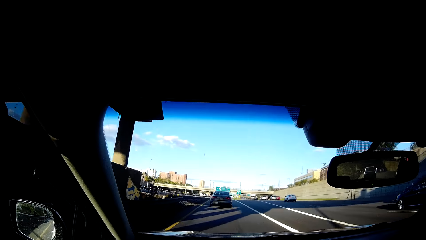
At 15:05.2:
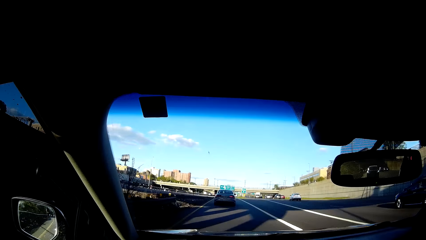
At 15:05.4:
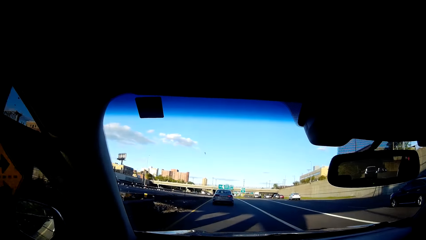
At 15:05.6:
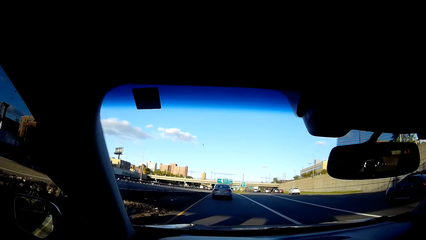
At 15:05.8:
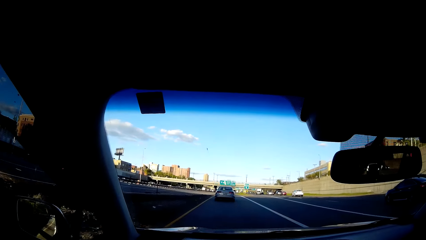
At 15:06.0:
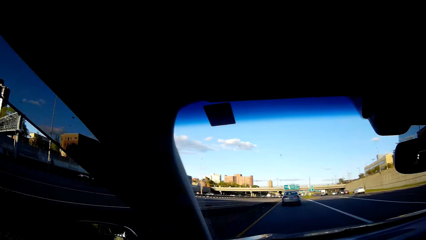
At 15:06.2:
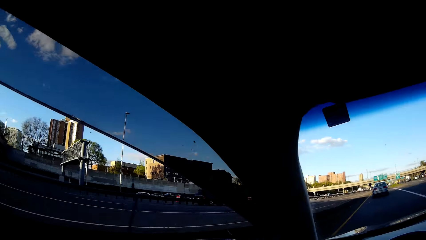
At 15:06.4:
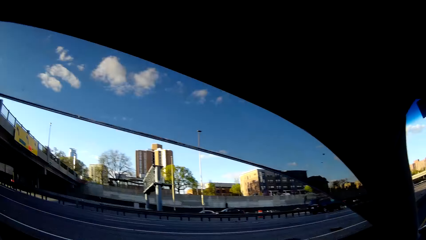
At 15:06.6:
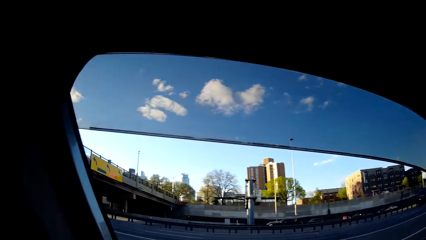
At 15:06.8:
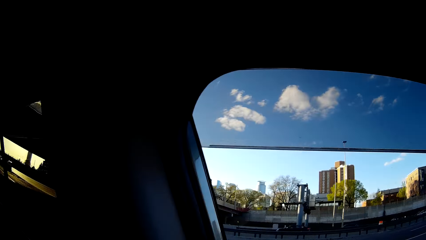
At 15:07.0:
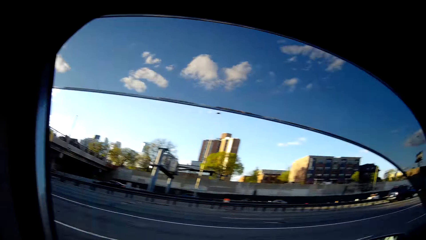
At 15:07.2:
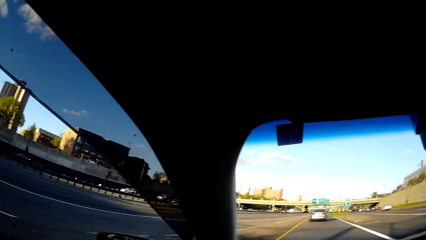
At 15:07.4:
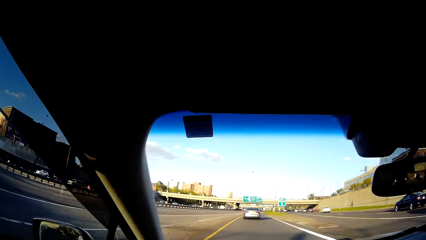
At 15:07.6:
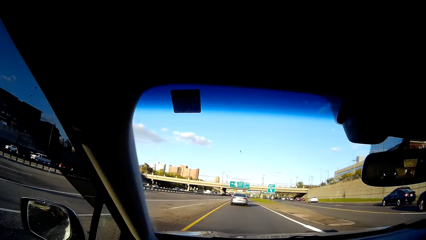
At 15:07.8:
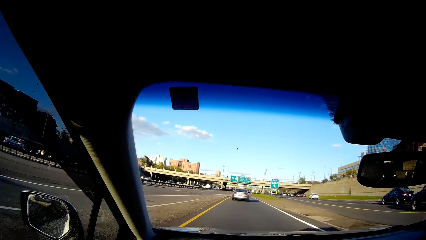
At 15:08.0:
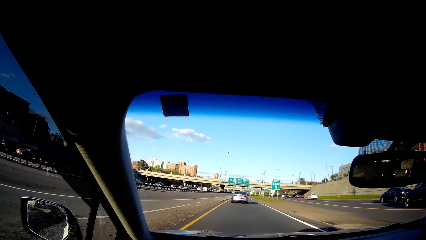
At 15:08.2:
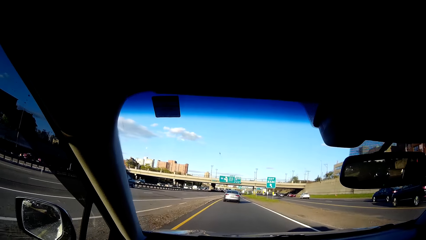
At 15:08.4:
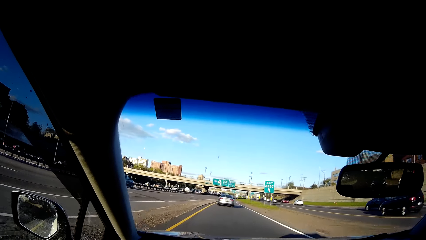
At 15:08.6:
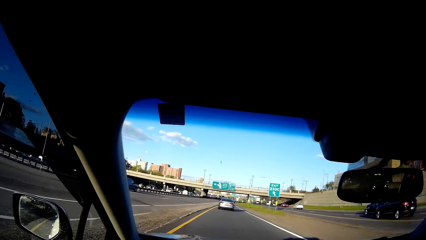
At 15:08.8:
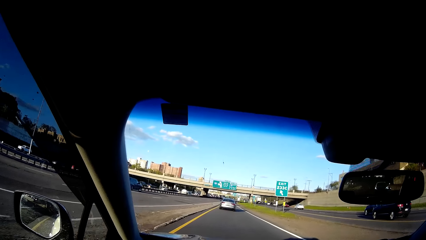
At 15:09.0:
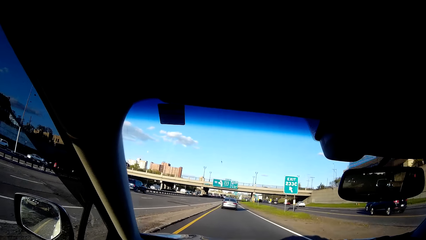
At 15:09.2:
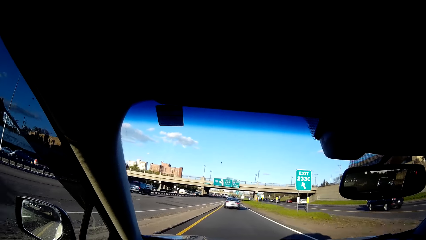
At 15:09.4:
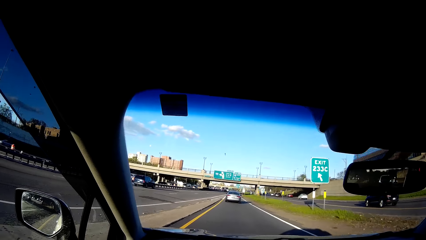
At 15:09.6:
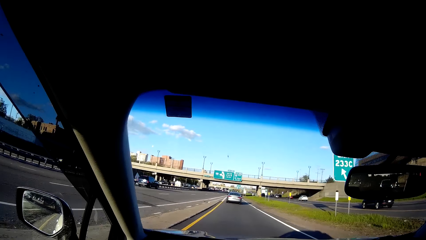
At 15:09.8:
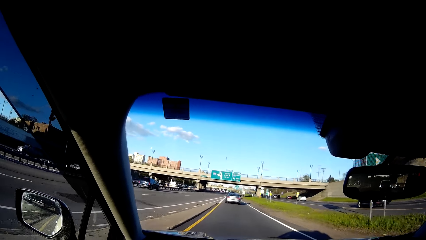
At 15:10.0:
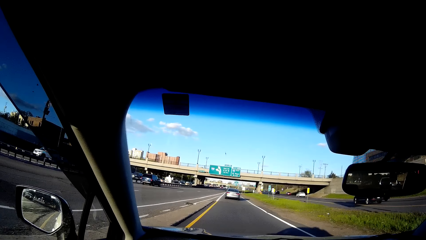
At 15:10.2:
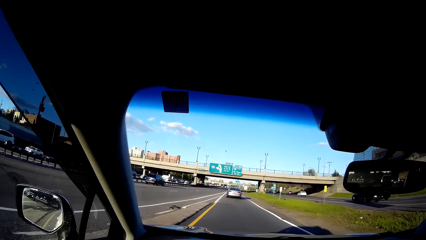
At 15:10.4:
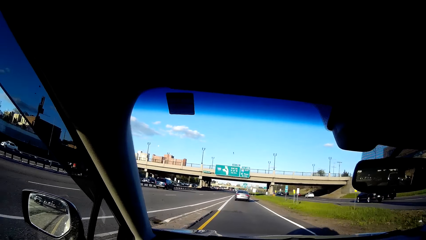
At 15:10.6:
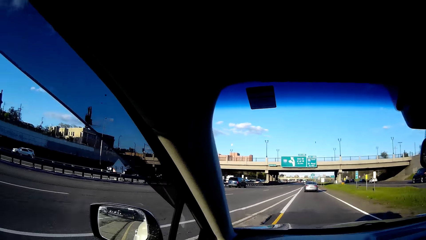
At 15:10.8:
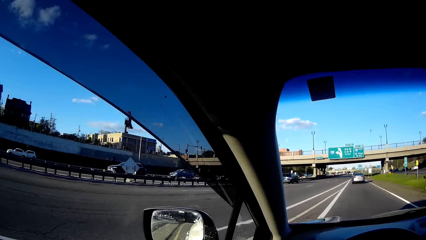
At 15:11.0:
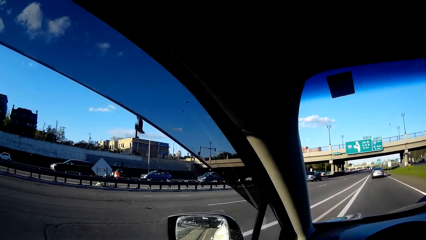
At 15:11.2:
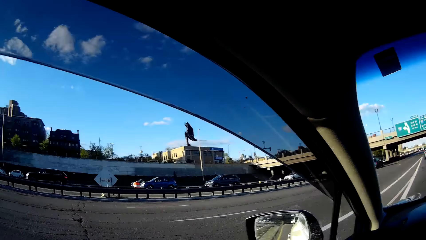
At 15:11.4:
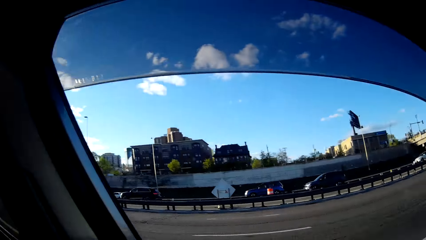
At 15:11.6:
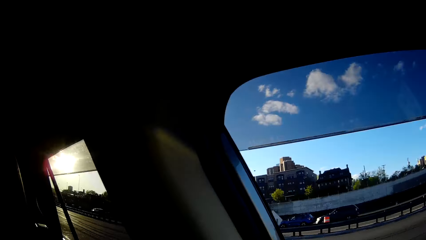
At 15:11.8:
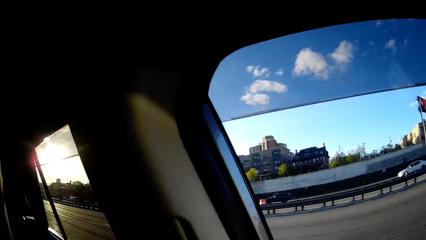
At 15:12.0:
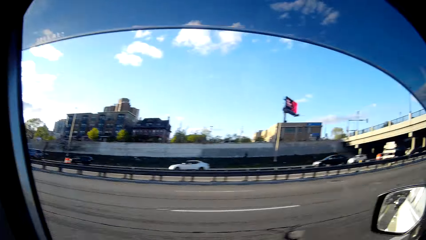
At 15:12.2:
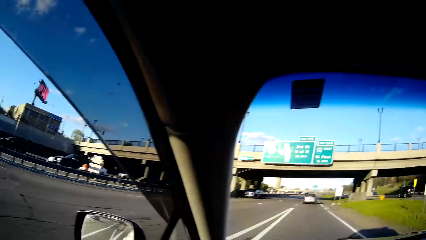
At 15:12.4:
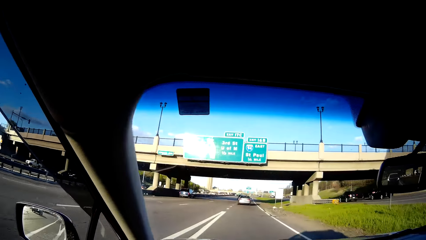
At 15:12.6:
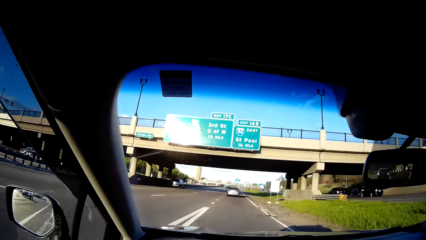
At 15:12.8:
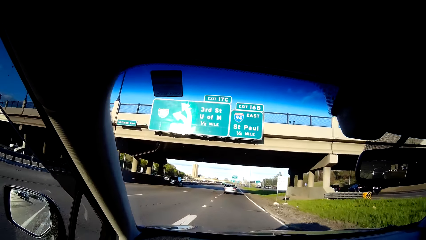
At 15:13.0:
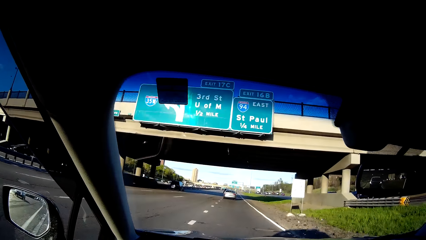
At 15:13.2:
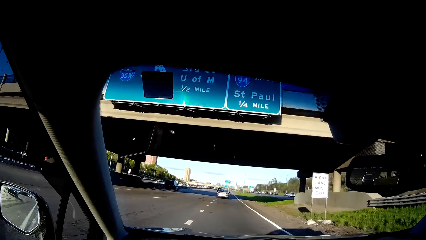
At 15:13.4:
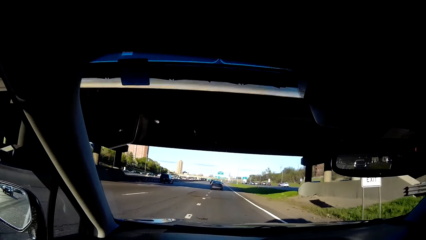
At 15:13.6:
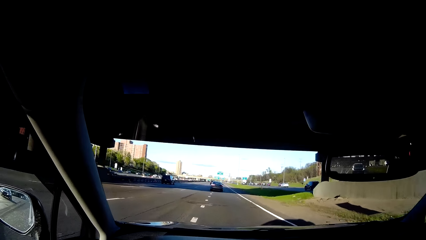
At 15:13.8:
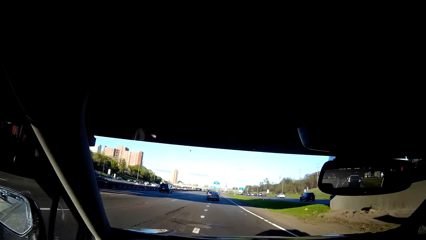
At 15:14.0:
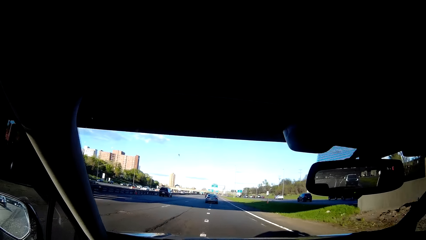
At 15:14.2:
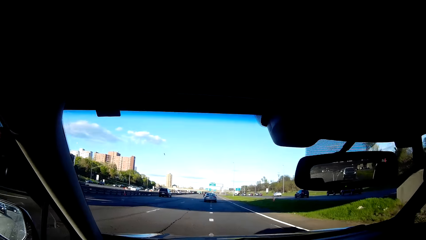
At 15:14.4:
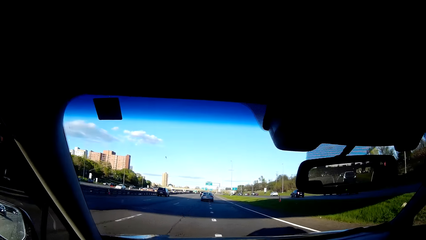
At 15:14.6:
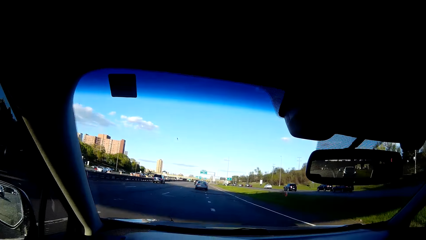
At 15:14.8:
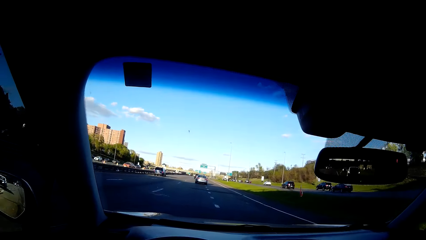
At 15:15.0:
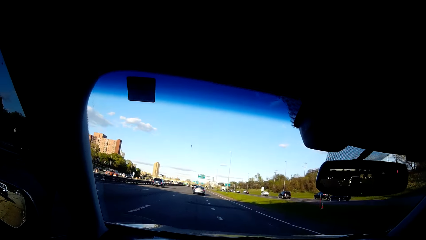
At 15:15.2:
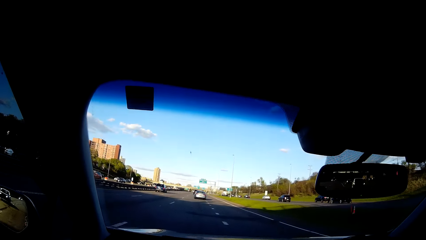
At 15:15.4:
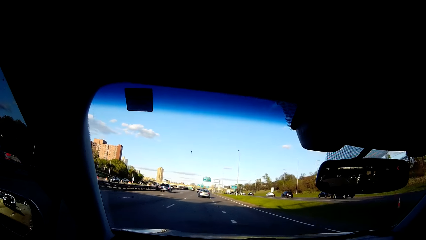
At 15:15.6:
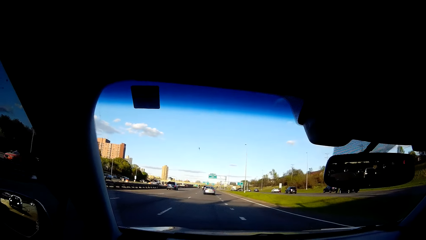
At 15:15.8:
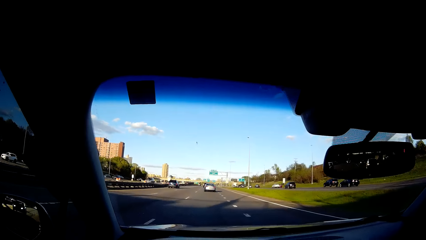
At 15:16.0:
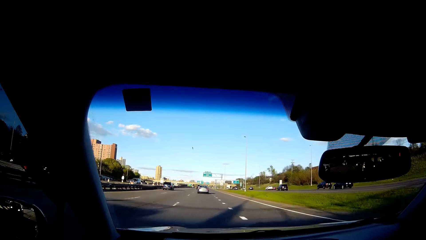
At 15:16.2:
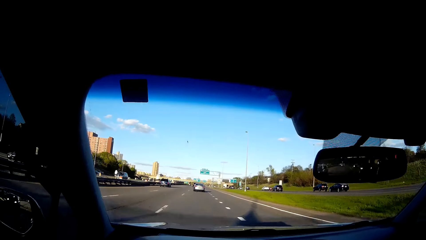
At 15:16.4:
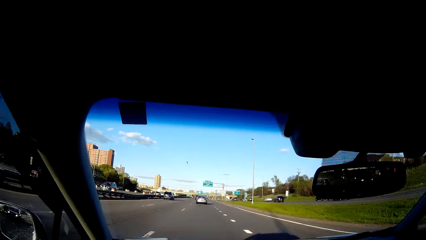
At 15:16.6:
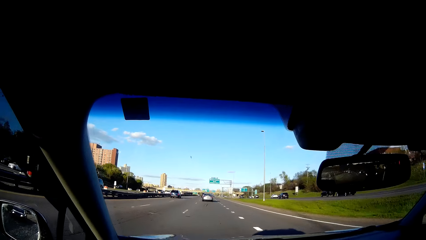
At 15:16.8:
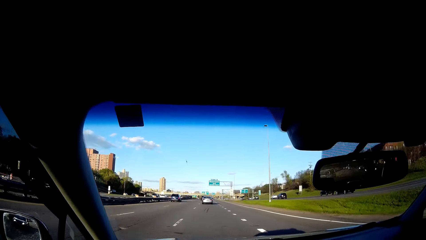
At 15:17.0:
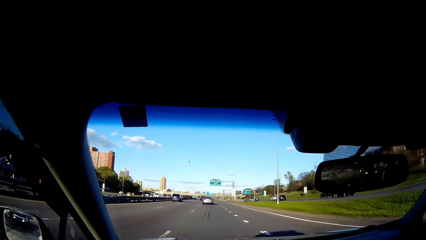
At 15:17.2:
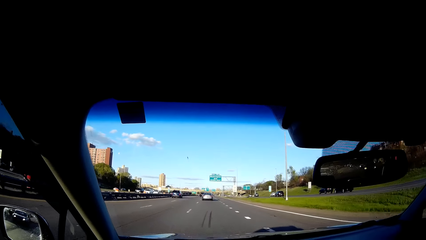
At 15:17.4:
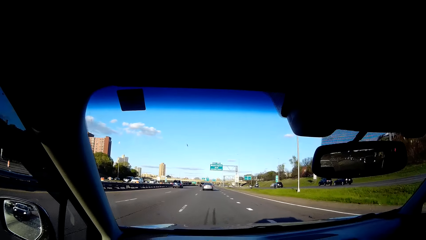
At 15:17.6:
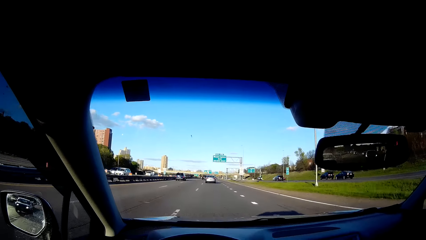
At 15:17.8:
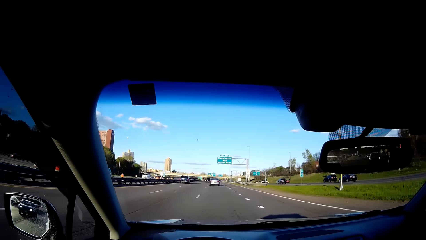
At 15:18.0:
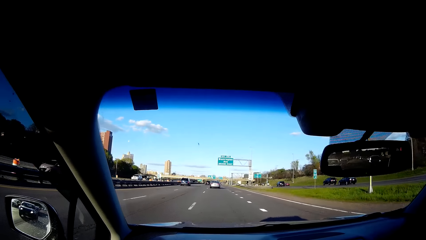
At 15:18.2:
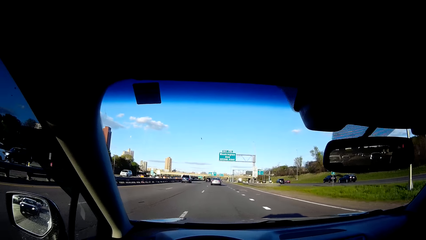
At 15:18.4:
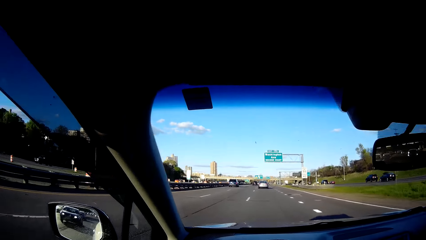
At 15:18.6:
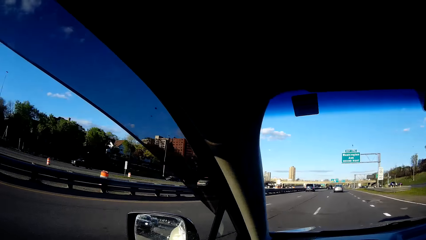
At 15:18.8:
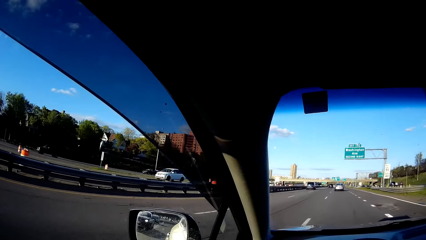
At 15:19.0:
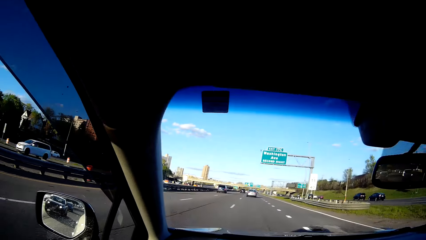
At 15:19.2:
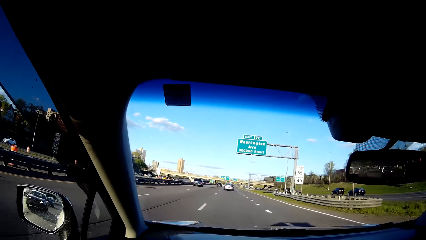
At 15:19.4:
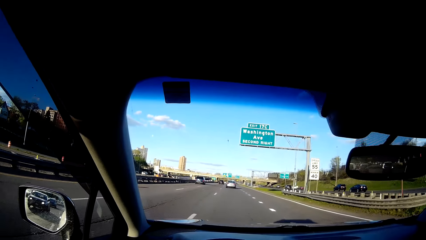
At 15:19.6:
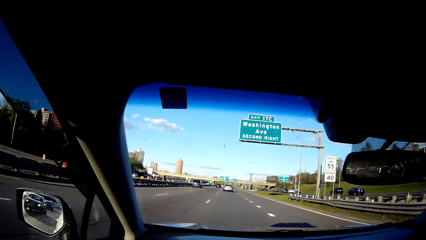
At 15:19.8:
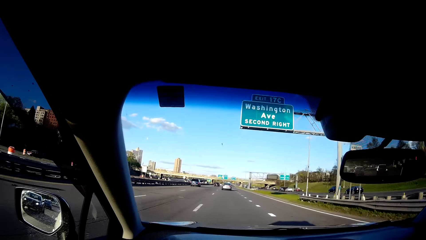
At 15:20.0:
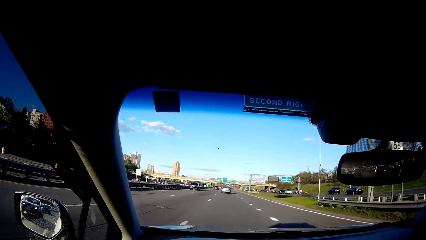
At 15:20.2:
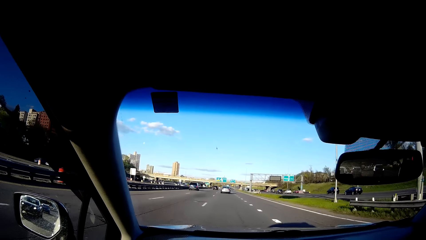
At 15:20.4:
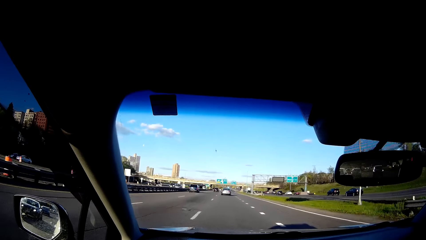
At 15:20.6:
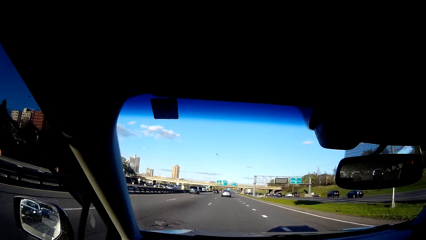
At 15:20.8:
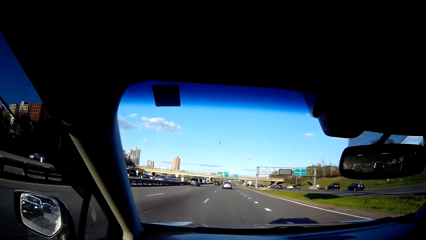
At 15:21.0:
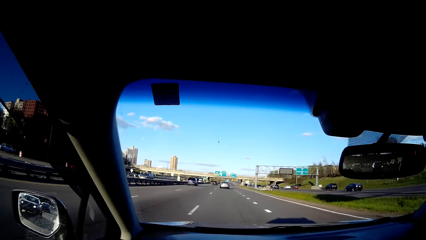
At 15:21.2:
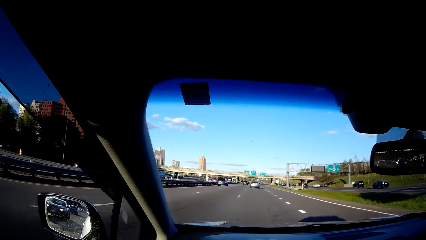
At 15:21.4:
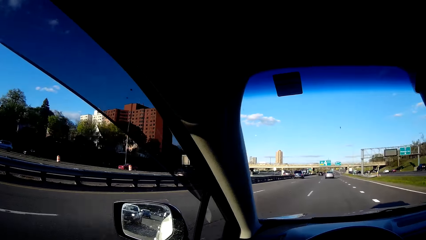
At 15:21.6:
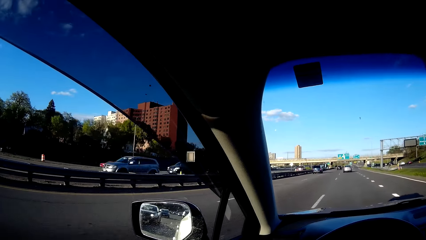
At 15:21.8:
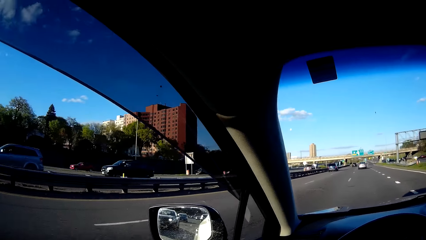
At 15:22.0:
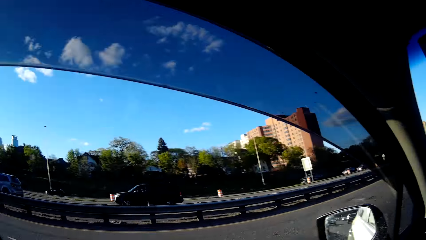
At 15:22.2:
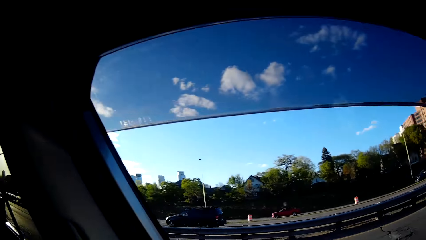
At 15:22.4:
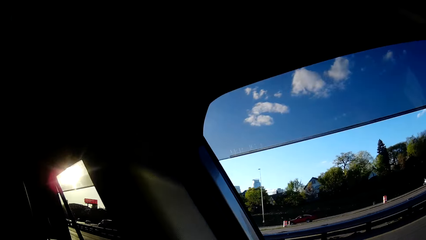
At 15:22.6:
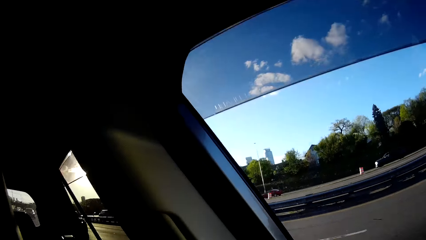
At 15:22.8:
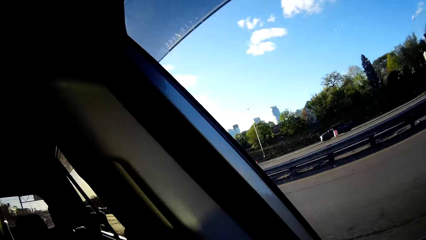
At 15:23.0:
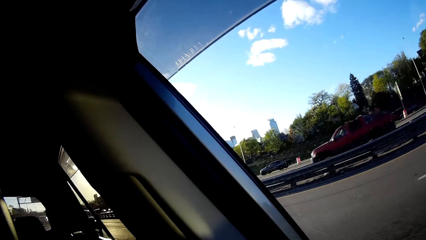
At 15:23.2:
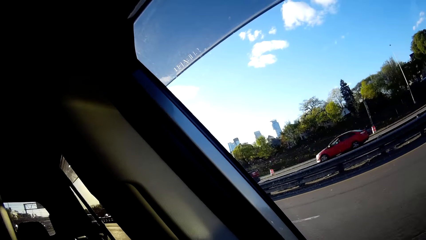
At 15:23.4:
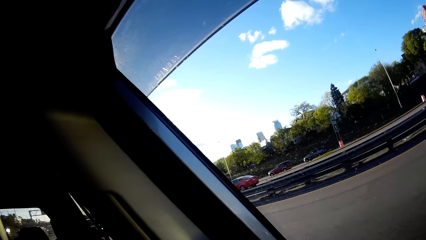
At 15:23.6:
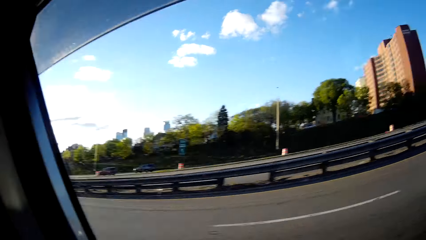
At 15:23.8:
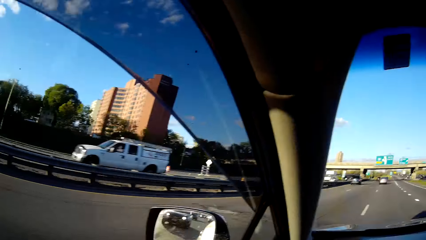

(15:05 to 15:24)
The camera wearer turns his head to the left window of the car. He looks around the road. He drives a car on the road. He turns his head to the left window of the car. He looks around the road. He drives the car on the road. He looks around the road. He drives the car on the road. He looks to the left side of the car window. He looks around the road.
